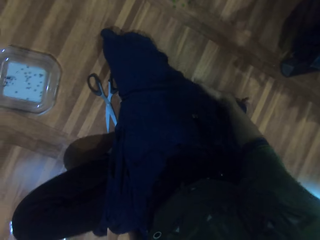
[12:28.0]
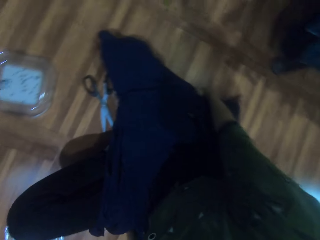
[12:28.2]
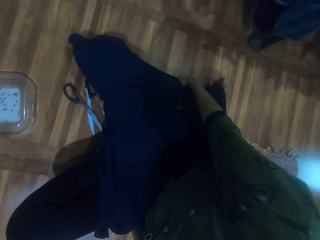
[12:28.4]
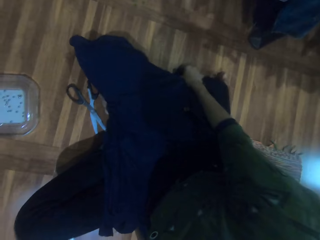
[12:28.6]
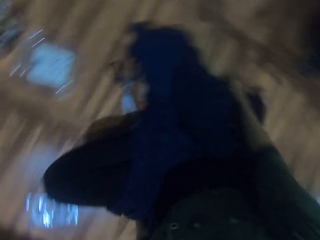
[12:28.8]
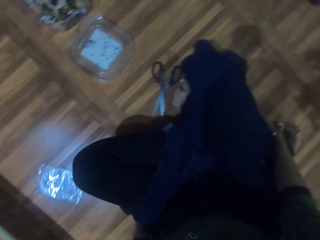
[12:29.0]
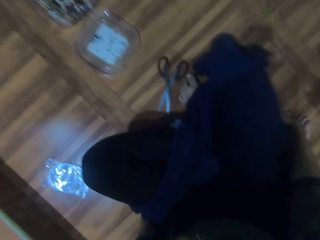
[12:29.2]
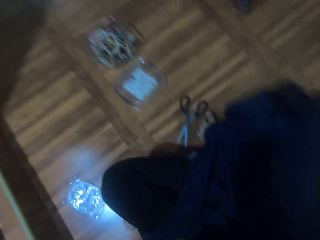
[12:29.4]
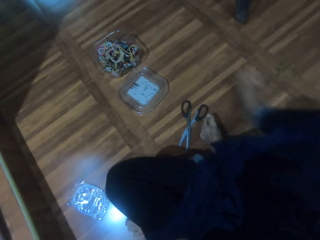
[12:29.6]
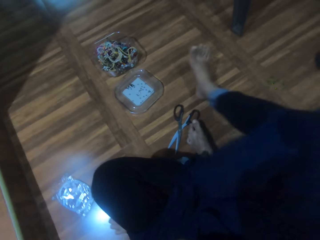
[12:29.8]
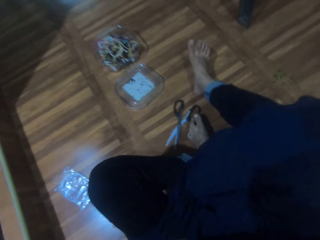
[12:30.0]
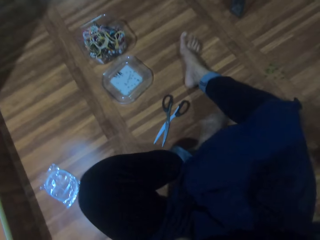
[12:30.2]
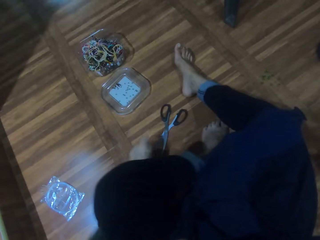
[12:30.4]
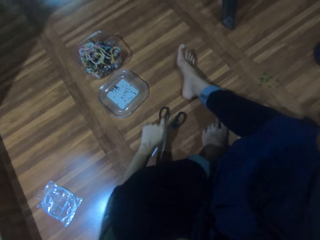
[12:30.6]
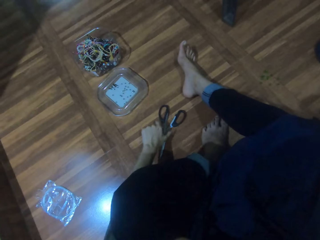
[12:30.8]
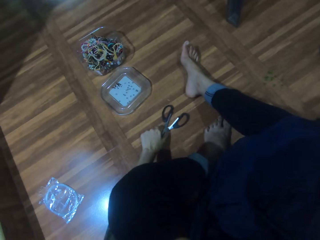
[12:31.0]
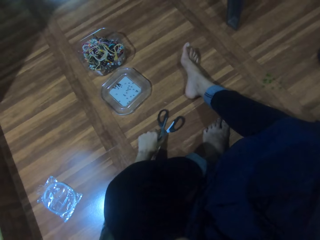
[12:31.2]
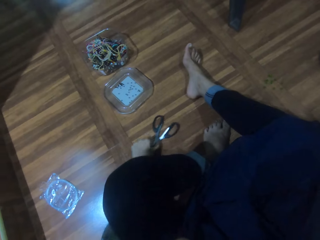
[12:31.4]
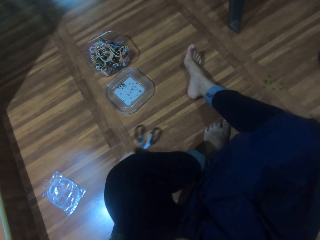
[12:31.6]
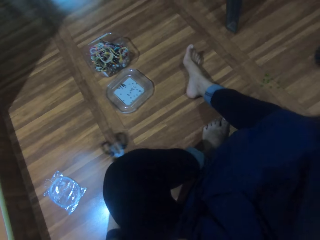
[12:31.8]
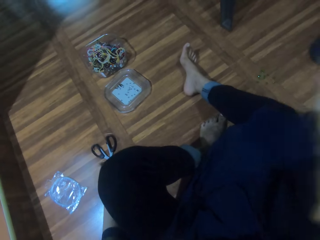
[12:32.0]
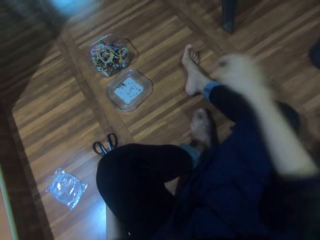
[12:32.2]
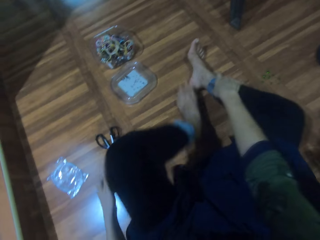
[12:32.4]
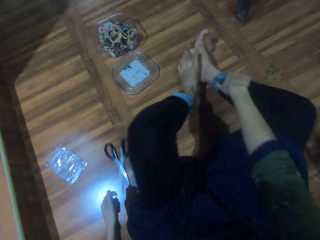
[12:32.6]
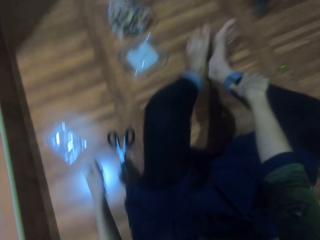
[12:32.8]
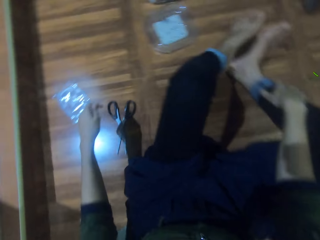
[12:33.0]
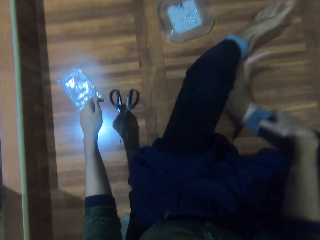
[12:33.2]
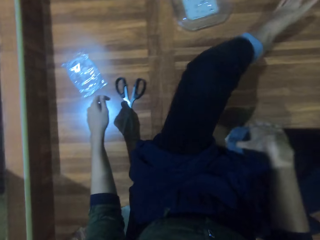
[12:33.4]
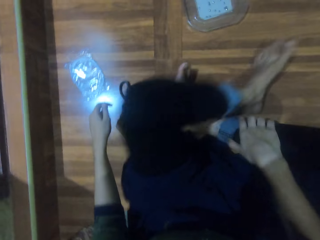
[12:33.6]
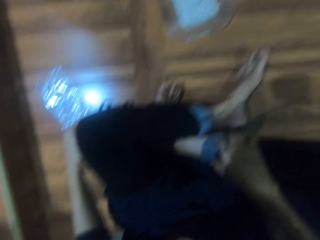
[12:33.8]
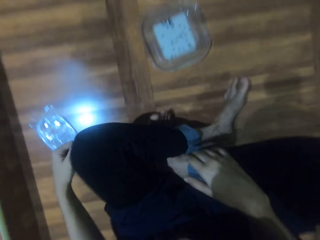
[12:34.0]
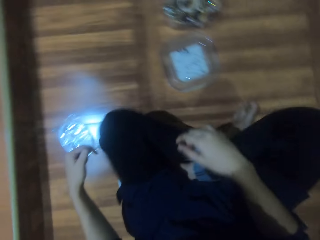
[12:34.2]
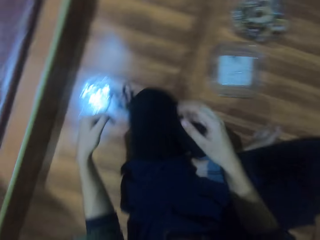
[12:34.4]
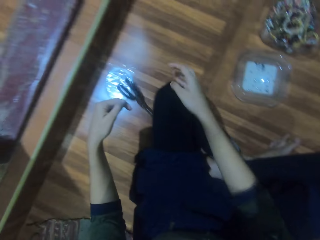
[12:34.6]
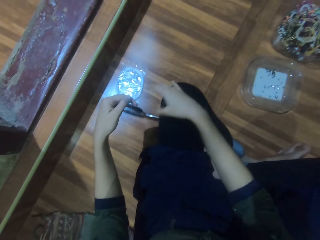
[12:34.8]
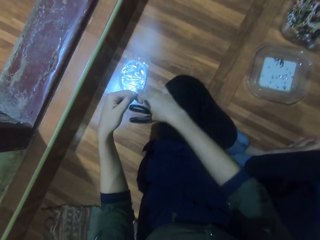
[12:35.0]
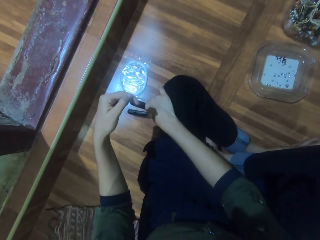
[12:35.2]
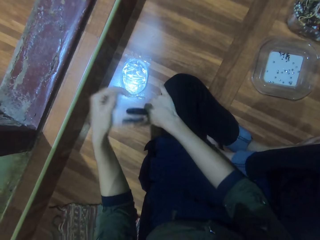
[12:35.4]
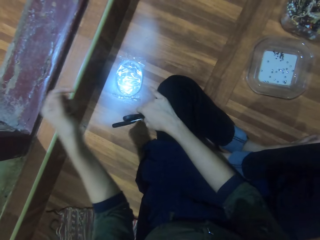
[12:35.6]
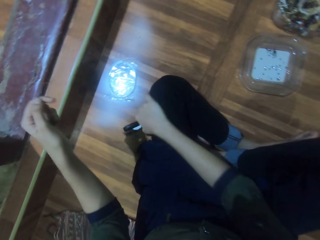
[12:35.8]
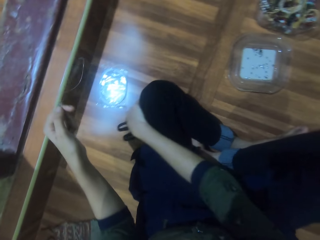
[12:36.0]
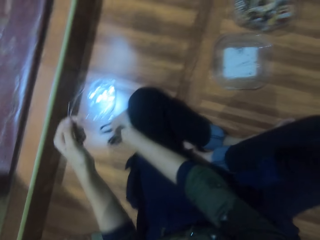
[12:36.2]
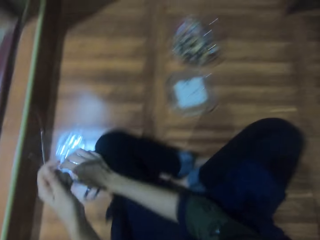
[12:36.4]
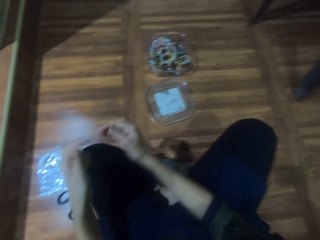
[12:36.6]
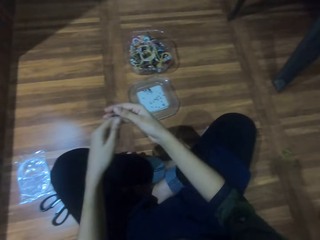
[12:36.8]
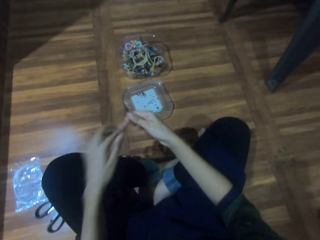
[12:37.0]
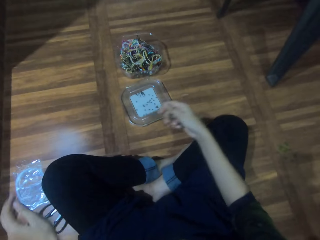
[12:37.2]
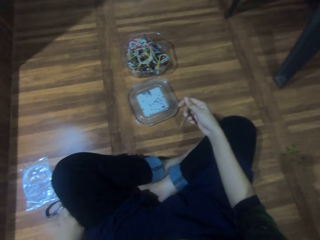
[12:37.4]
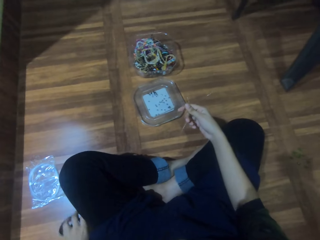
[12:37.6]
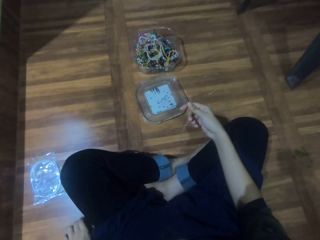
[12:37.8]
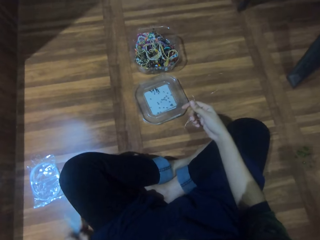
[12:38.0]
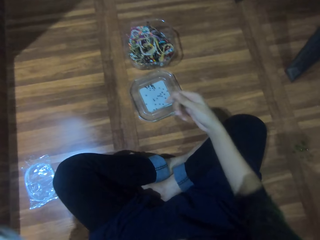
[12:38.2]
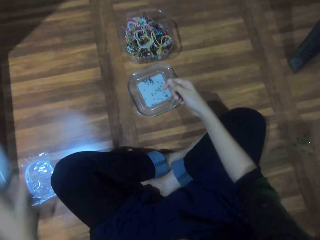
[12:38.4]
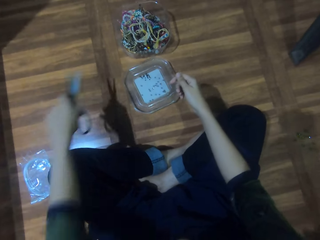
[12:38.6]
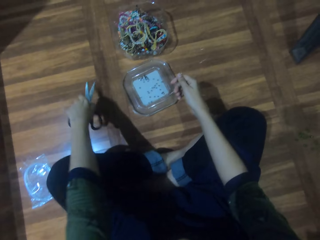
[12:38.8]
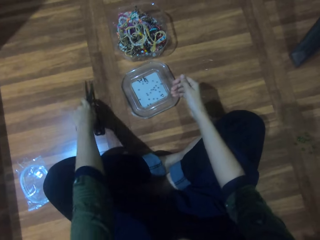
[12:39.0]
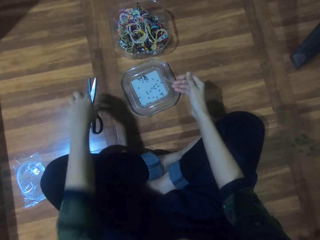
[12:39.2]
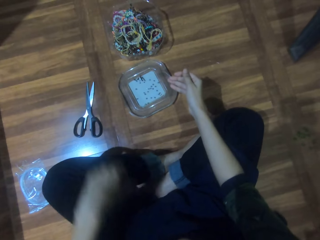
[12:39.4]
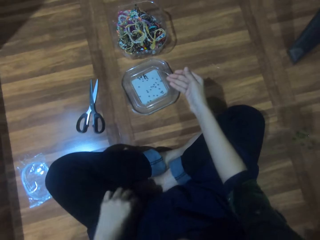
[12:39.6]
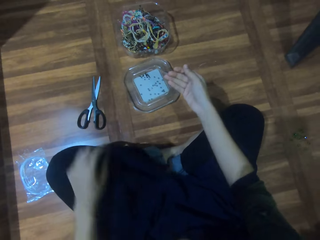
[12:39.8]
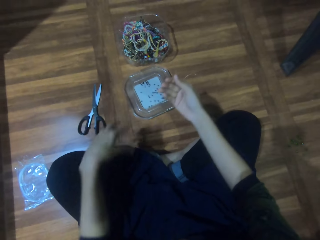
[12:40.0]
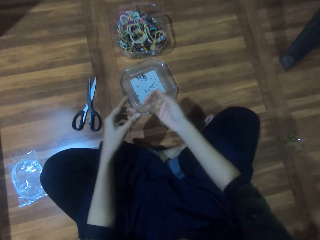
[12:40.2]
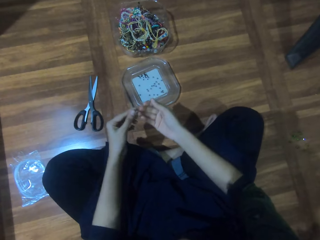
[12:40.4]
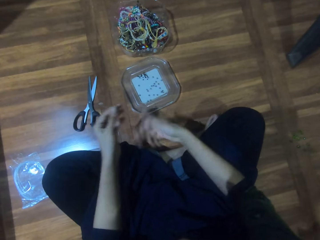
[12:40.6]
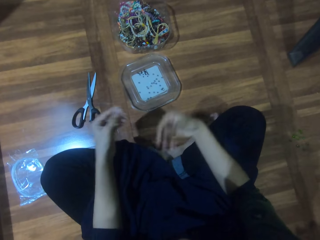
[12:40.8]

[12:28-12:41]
The camera wearer touches a cloth. He tucks a clothing material under a stool. He stretches his right leg. He folds his legs. He picks up a pair of scissors. He moves the scissors on the floor with his left hand. He stretches his left leg. He holds his right leg with his right hand. He holds the bead string in his left hand. He folds his legs. He holds the scissors with the string. He removes the scissors from the bead string in his left hand with his right hand. He drops the scissors on the floor with his right hand. He passes the bead string in his left hand to his right hand. He picks up the scissors on the floor with his left hand. He drops the scissors on the floor with his left hand.

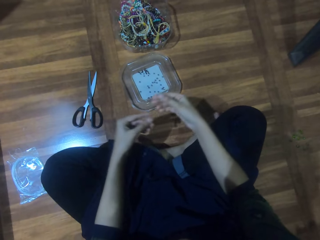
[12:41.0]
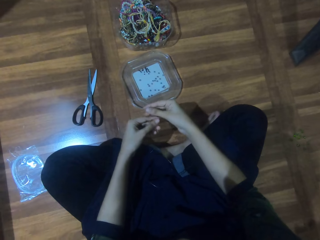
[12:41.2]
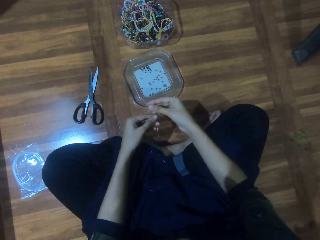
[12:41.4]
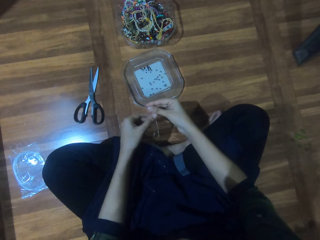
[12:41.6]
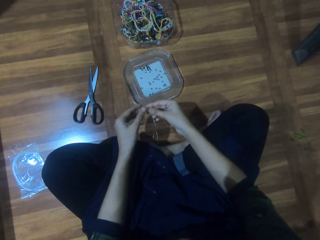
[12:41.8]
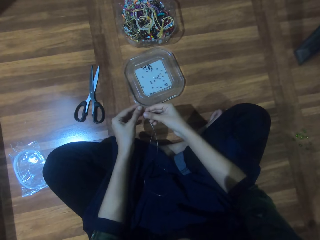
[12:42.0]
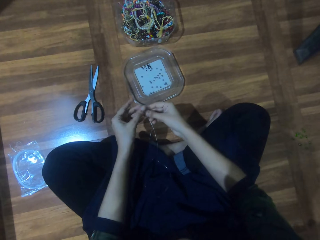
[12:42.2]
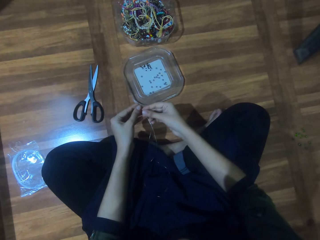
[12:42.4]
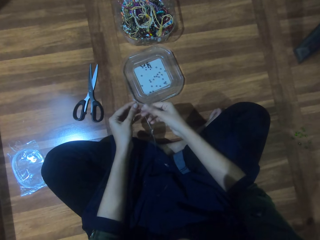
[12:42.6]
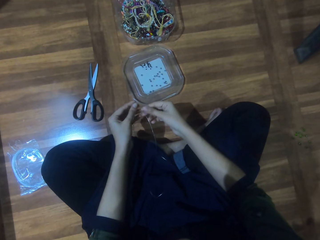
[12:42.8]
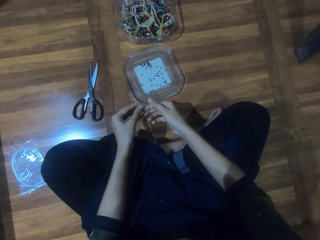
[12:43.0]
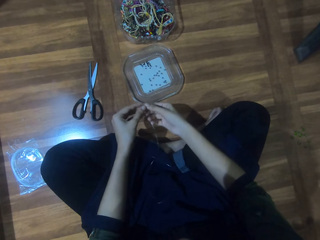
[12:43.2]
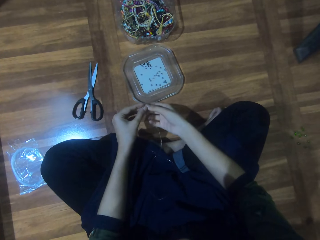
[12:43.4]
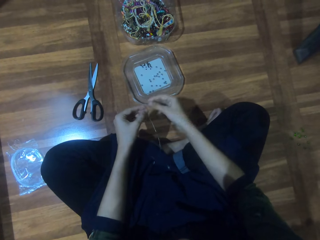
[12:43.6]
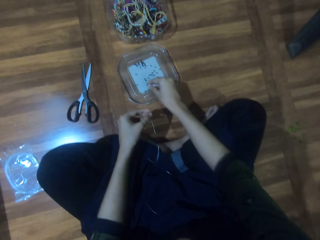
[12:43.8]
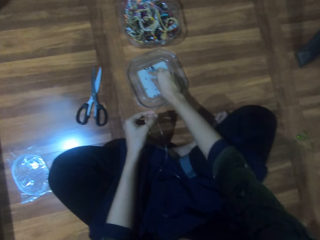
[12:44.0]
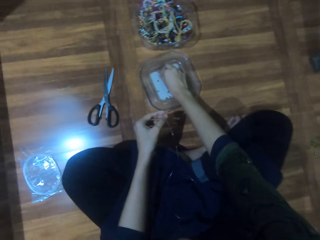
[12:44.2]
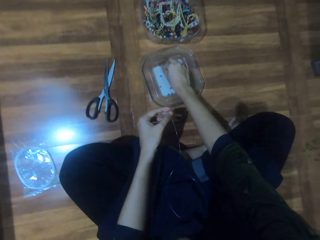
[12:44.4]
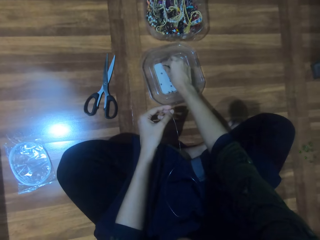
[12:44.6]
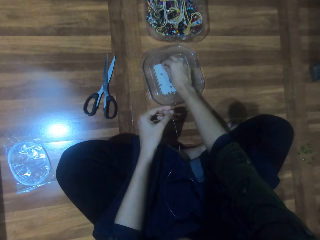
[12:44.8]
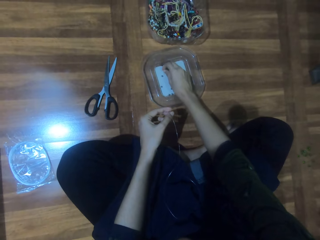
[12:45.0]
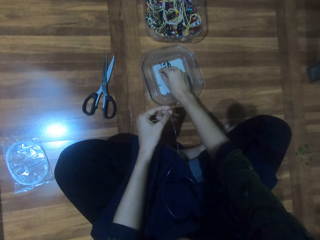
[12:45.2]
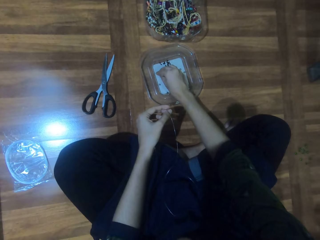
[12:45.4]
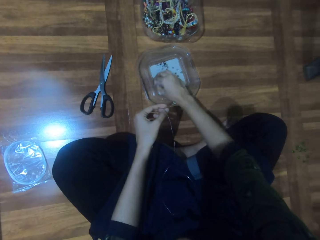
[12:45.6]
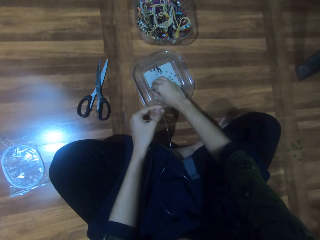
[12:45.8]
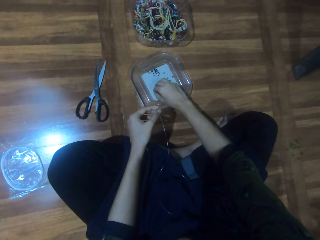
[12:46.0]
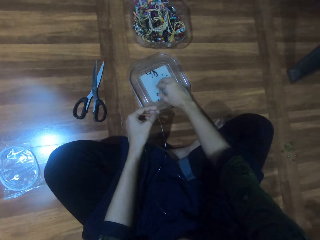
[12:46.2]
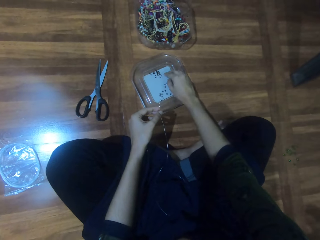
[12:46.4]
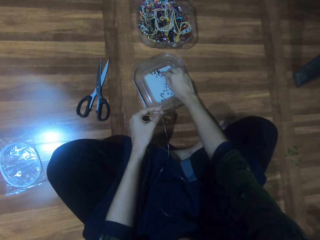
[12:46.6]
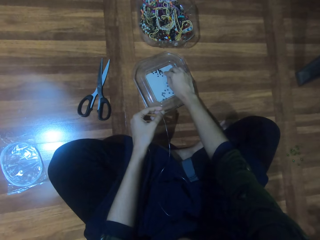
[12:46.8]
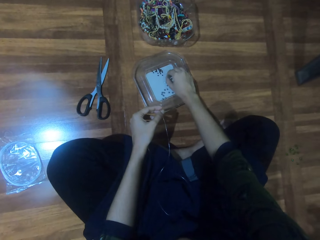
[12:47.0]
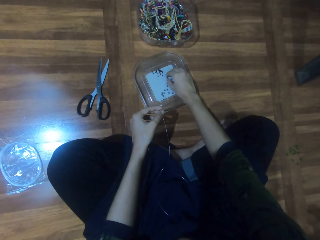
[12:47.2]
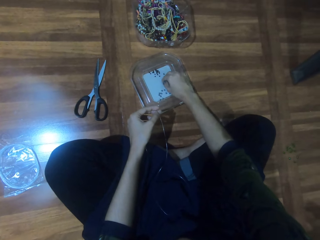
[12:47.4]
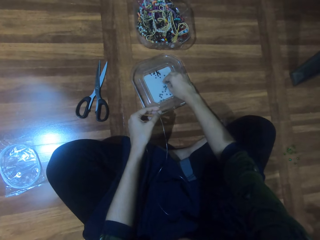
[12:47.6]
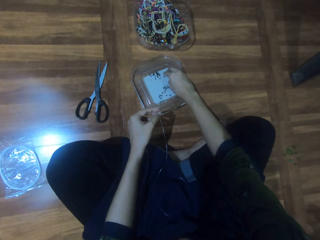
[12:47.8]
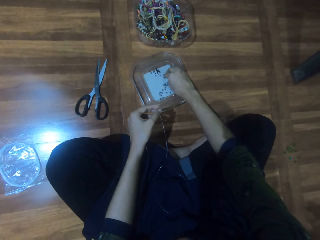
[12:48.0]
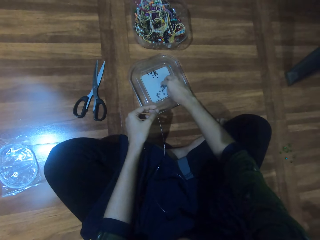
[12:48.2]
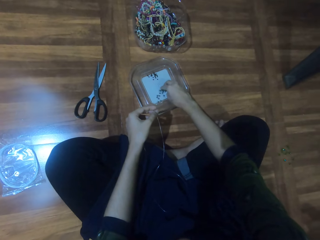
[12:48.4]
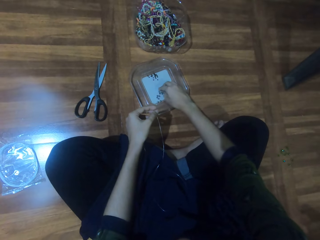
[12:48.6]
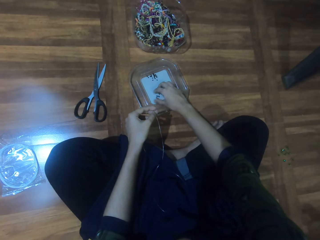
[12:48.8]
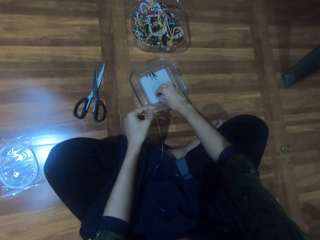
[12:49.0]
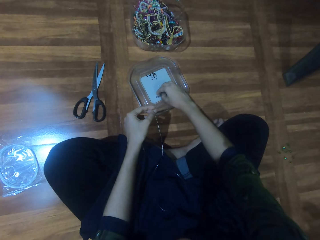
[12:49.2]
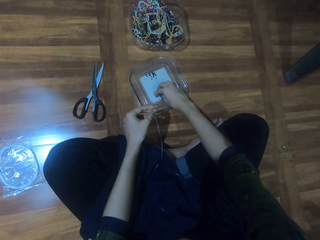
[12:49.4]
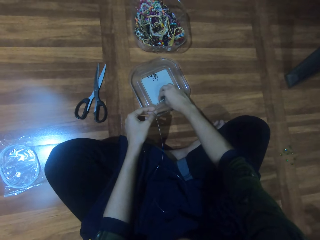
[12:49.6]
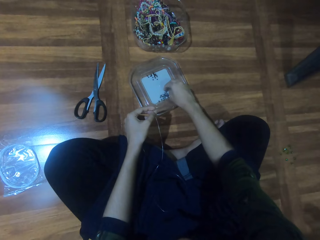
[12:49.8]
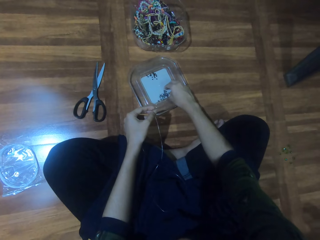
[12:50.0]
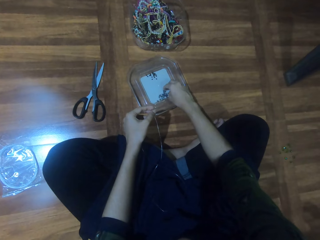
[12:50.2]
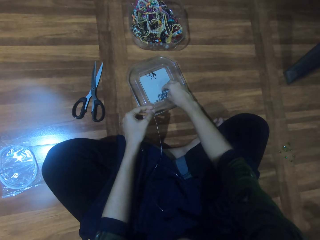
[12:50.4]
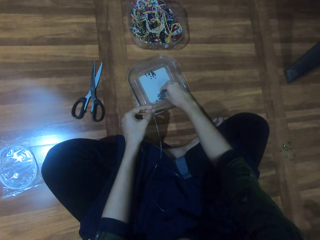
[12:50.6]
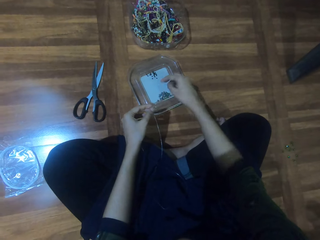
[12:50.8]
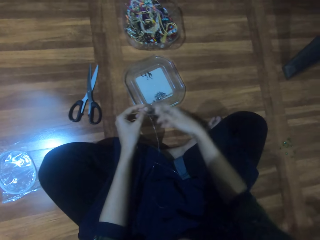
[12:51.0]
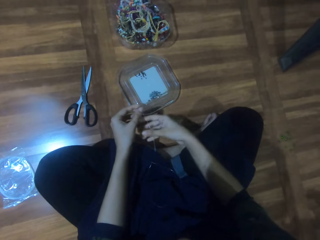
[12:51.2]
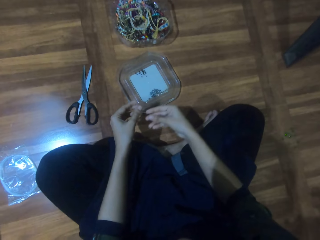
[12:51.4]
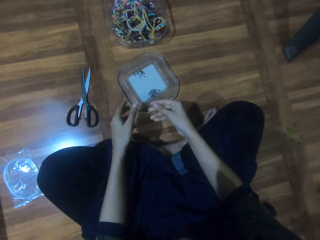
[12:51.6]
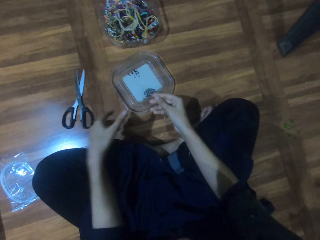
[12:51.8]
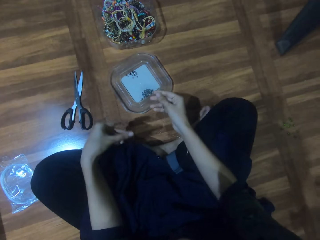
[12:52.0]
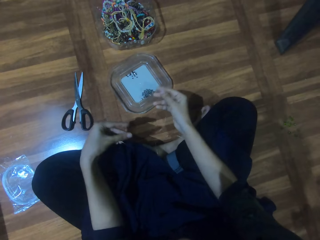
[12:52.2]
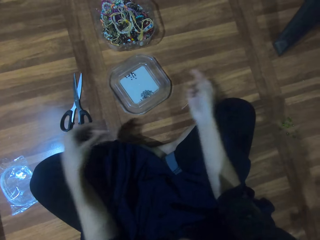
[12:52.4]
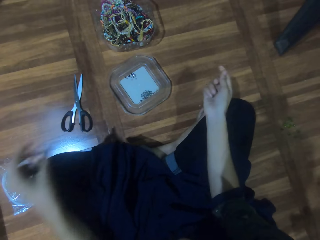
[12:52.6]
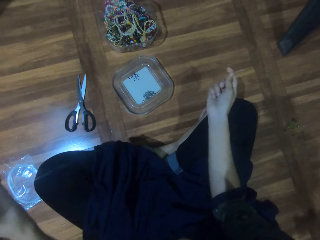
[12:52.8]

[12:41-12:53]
The camera wearer takes the bead string in his right hand with his left hand. He adjusts the bead string in his hands. He prepares the string. He holds the bead string with his left hand. He sorts beads in the plate on the floor with his right hand. He touches the beads in the tray. He adjusts the bead string with both hands. He aligns the string.
